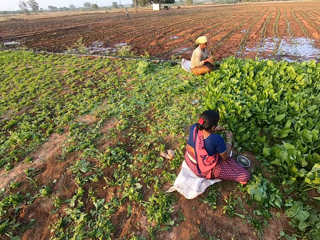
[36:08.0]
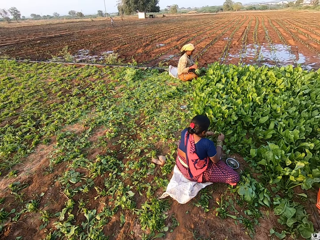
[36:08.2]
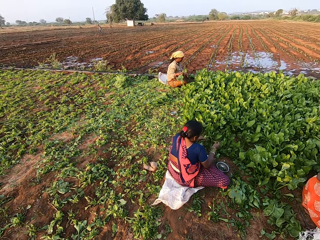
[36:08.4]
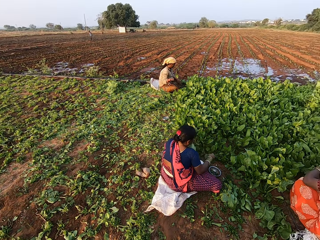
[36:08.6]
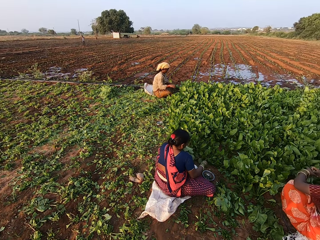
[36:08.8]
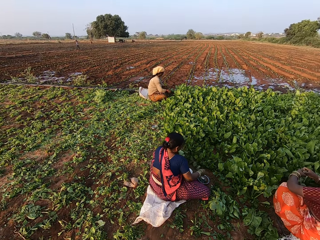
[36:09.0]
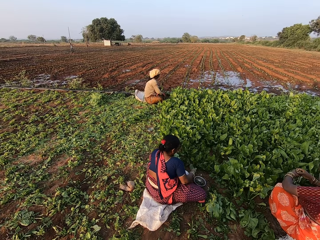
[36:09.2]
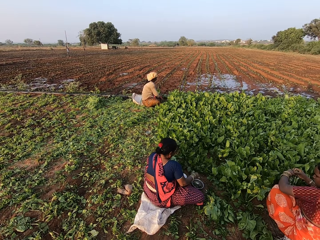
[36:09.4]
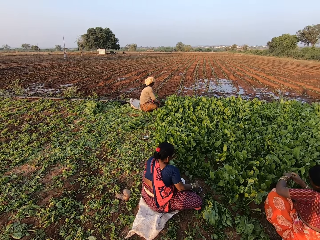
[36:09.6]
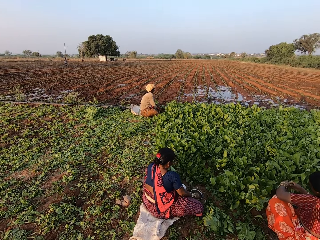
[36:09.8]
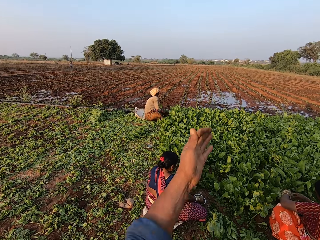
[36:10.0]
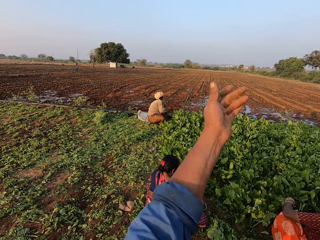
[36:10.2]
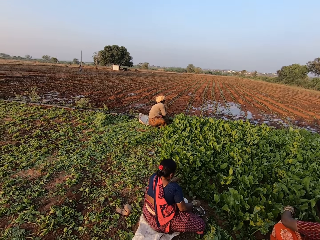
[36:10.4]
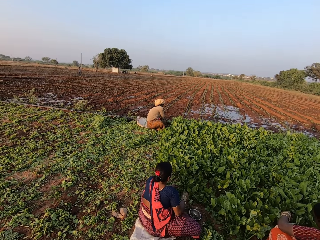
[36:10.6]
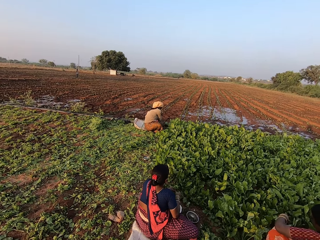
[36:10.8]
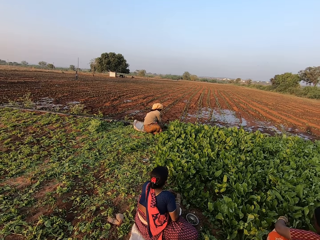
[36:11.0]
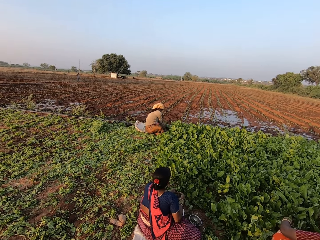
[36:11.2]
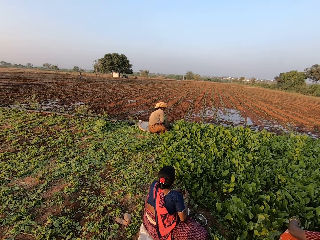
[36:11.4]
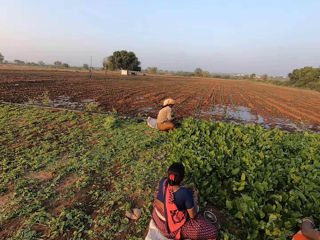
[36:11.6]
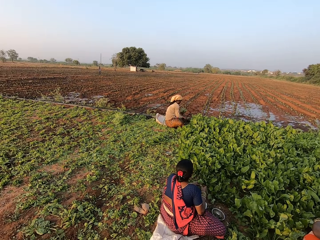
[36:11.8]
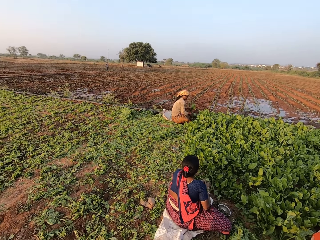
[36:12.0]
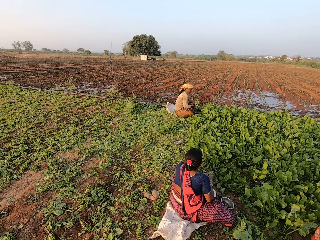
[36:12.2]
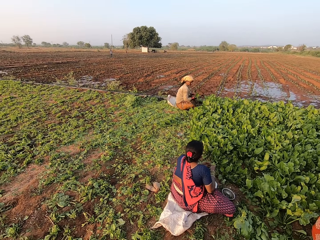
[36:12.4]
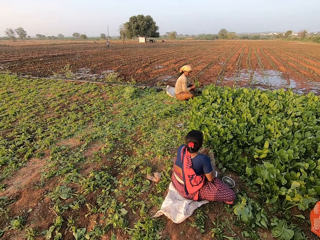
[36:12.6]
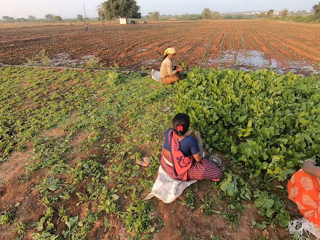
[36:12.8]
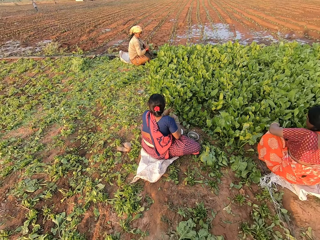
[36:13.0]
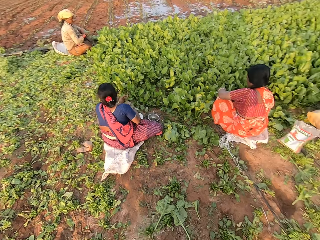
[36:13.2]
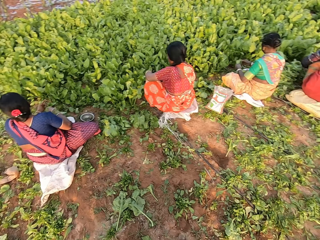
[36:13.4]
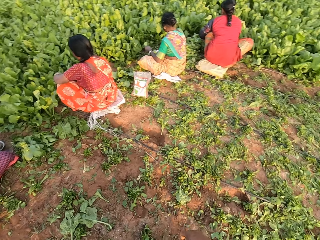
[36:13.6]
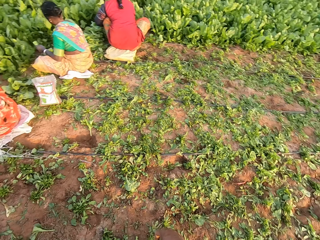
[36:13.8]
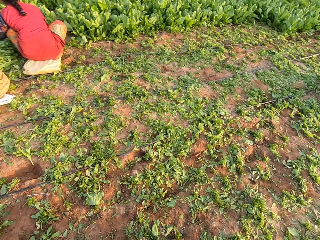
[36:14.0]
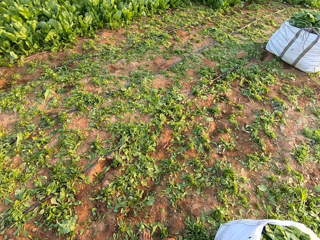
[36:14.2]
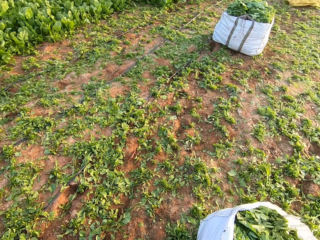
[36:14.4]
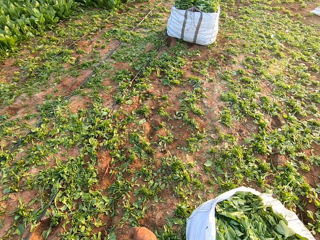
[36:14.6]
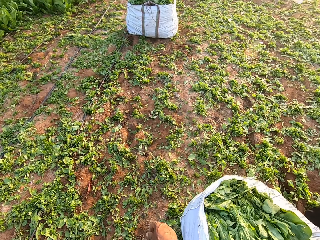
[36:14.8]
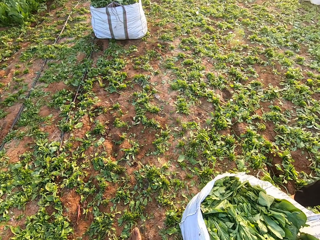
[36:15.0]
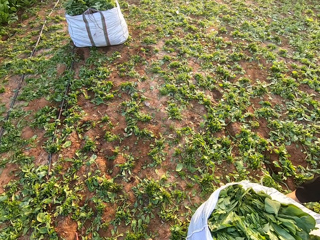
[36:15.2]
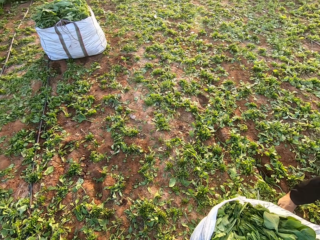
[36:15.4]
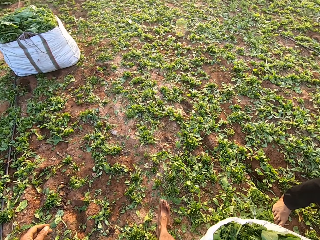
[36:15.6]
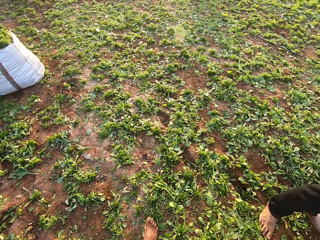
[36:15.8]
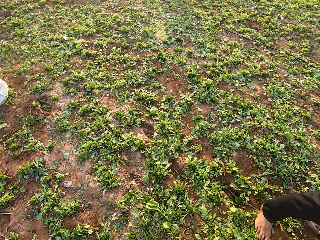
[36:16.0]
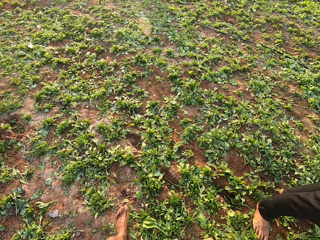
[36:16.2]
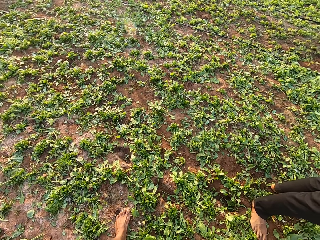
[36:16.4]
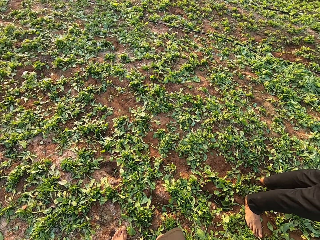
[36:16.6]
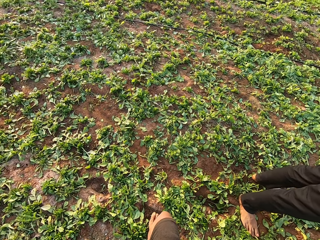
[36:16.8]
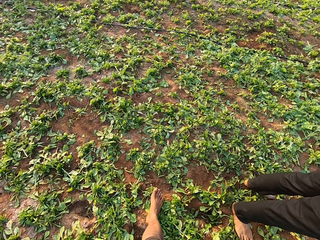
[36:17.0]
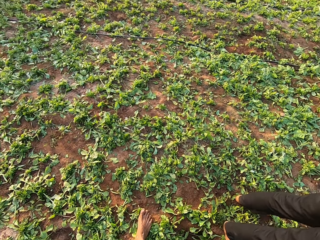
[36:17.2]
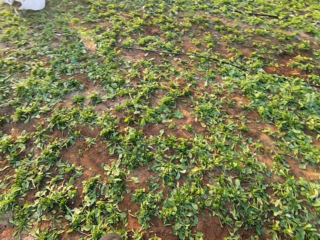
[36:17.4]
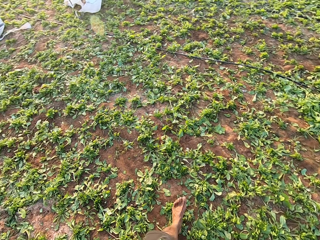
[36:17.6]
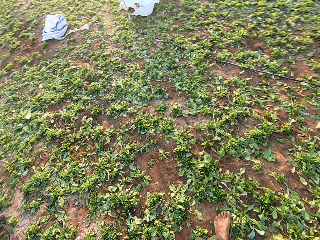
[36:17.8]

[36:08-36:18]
A woman holds the vegetables in her hands. Another woman holds the vegetables in her hands. The camera wearer gesticulates with his left hand. He looks around the garden. He walks in the garden.

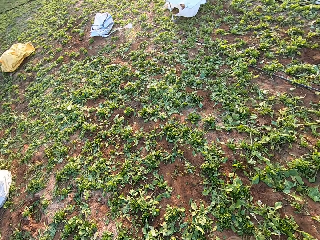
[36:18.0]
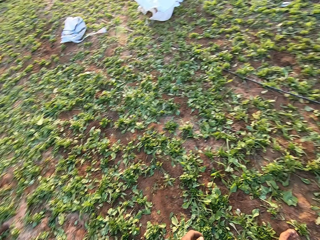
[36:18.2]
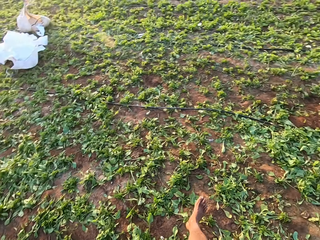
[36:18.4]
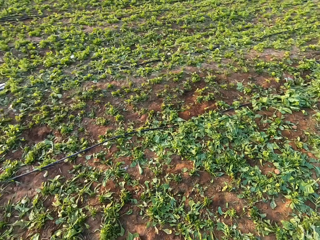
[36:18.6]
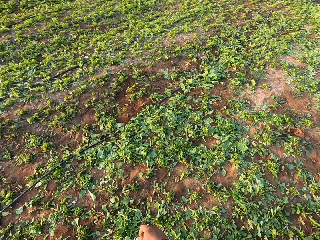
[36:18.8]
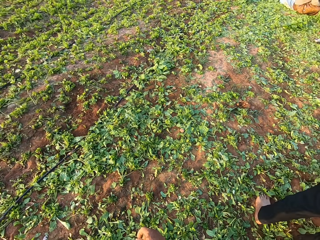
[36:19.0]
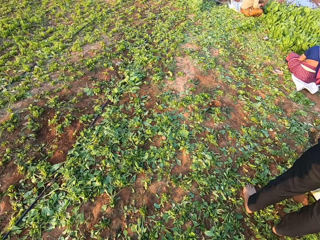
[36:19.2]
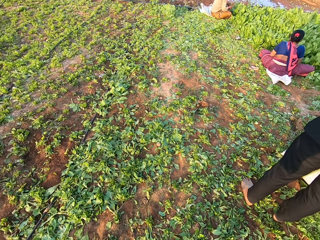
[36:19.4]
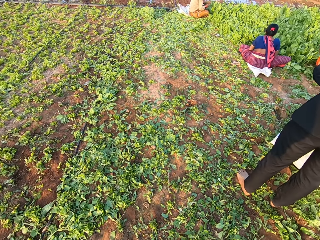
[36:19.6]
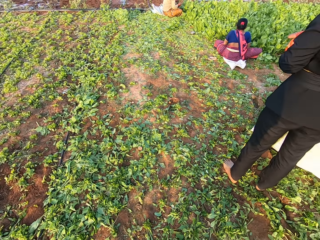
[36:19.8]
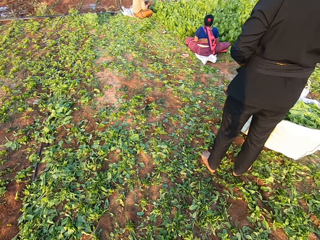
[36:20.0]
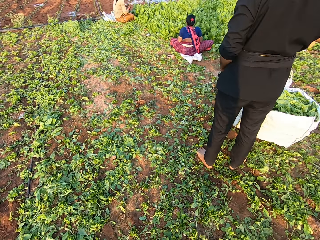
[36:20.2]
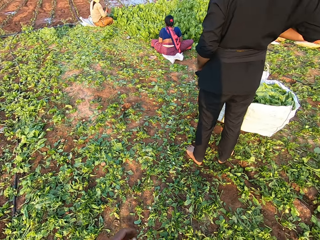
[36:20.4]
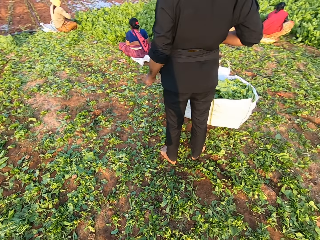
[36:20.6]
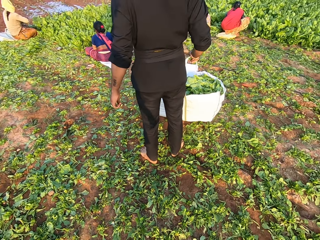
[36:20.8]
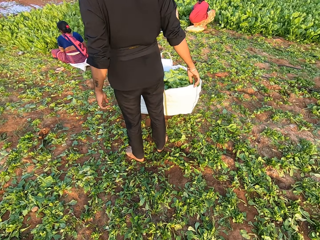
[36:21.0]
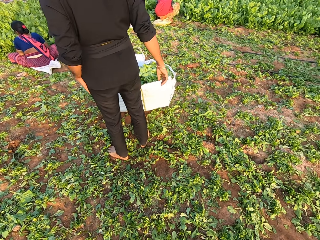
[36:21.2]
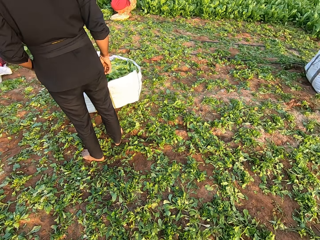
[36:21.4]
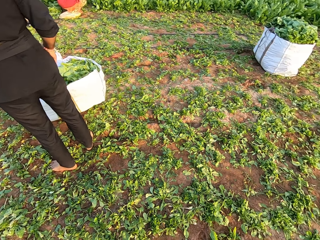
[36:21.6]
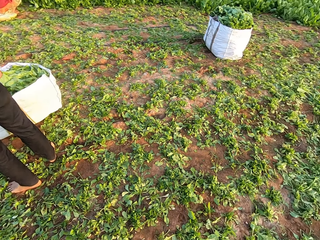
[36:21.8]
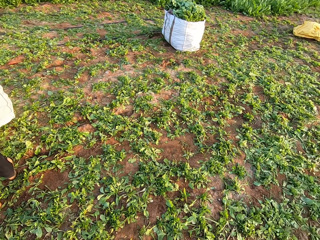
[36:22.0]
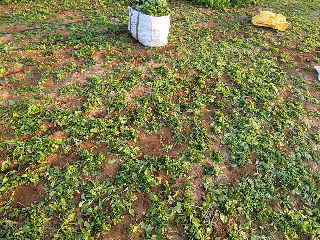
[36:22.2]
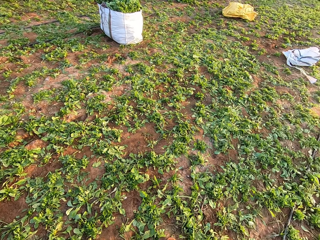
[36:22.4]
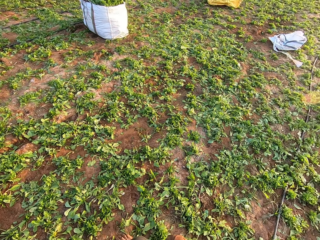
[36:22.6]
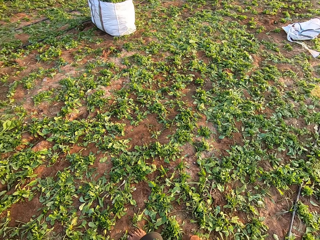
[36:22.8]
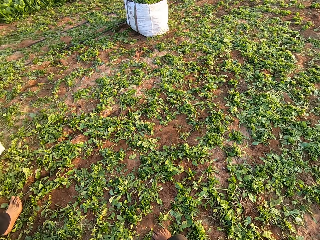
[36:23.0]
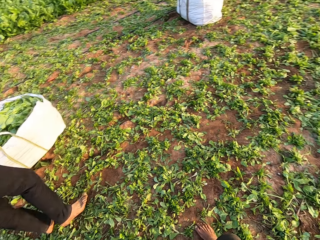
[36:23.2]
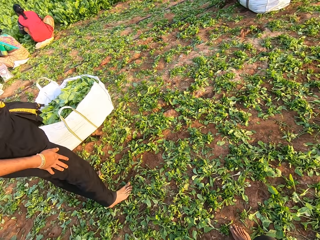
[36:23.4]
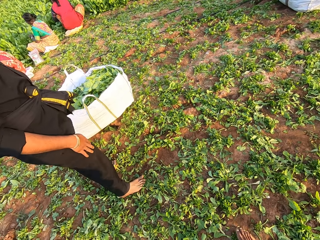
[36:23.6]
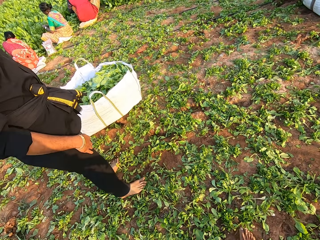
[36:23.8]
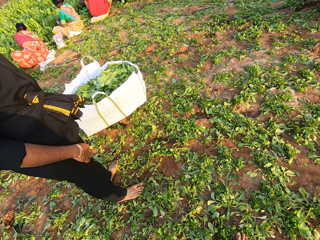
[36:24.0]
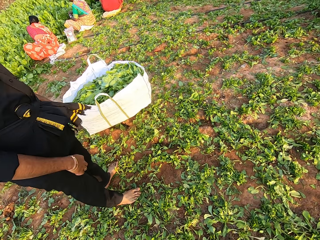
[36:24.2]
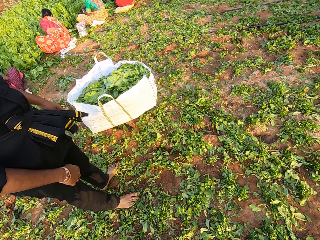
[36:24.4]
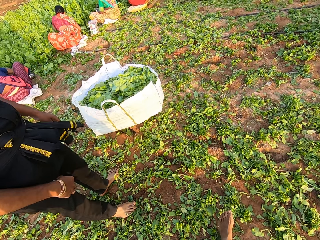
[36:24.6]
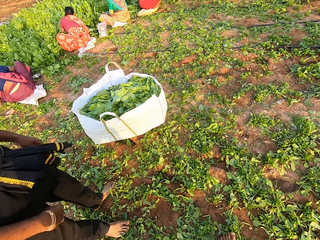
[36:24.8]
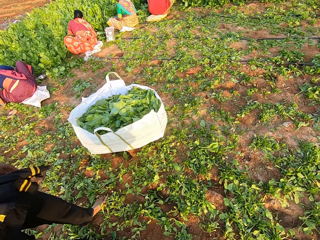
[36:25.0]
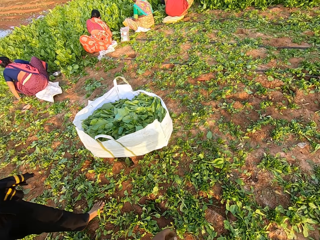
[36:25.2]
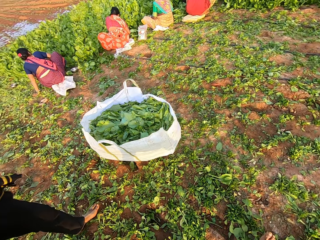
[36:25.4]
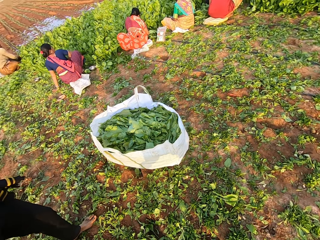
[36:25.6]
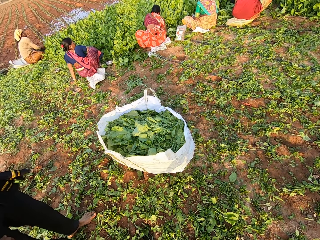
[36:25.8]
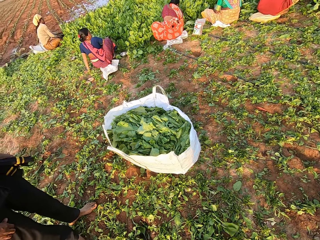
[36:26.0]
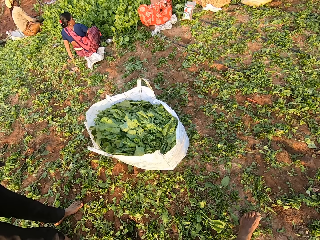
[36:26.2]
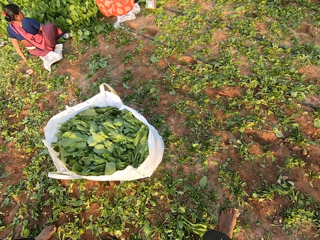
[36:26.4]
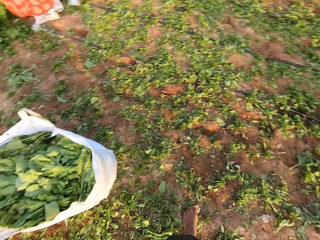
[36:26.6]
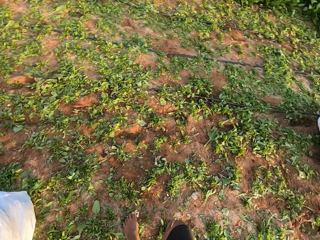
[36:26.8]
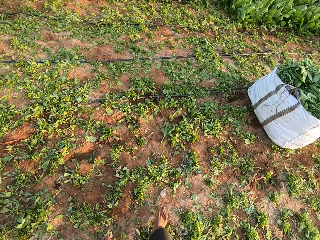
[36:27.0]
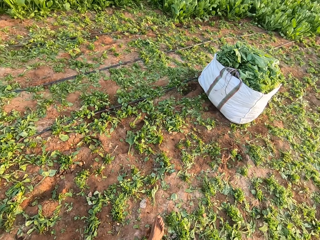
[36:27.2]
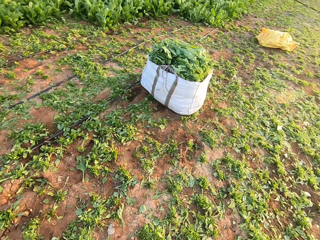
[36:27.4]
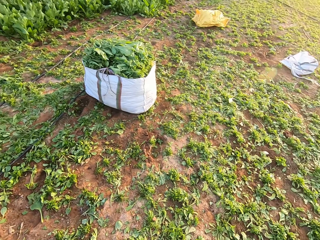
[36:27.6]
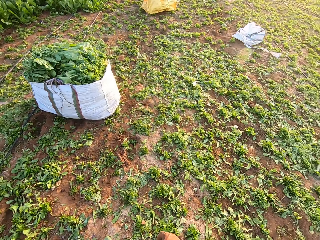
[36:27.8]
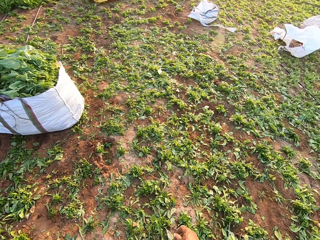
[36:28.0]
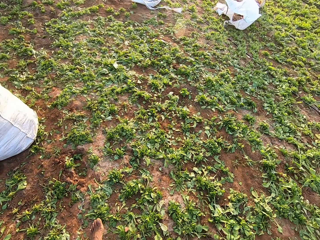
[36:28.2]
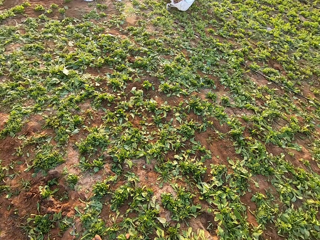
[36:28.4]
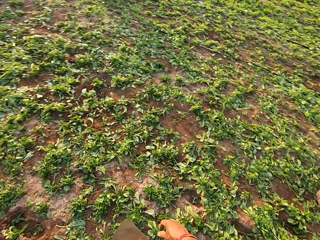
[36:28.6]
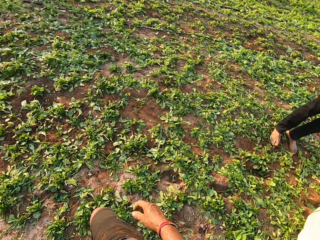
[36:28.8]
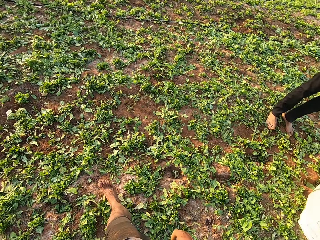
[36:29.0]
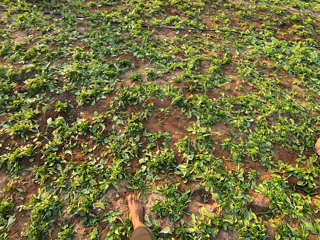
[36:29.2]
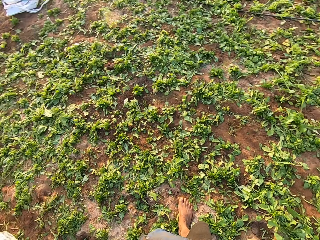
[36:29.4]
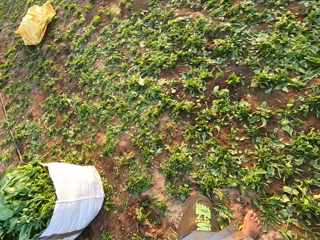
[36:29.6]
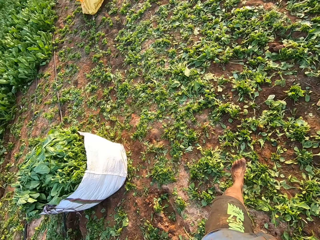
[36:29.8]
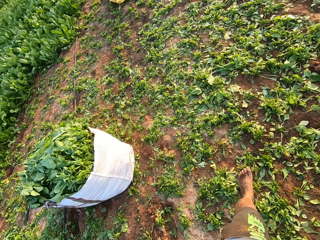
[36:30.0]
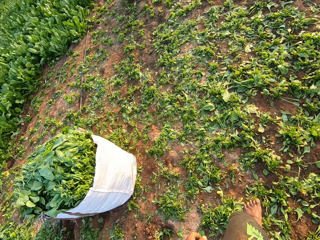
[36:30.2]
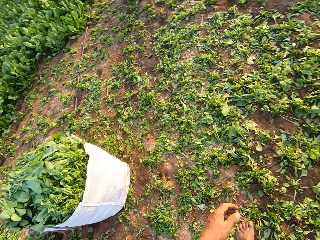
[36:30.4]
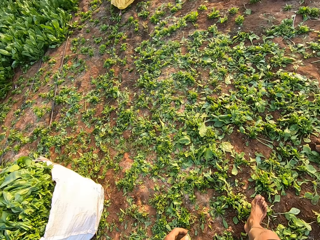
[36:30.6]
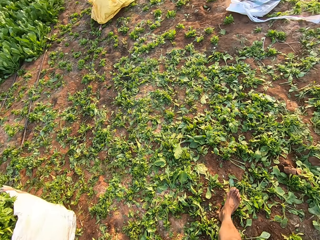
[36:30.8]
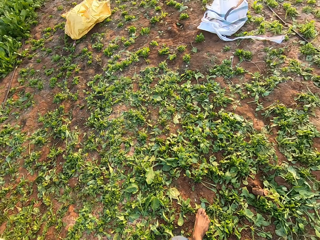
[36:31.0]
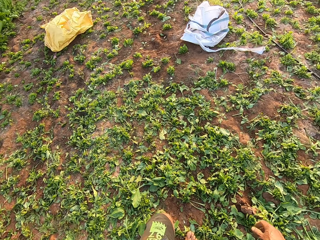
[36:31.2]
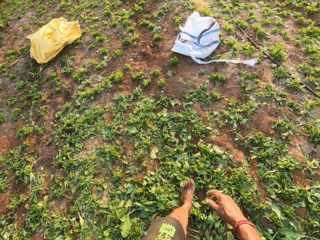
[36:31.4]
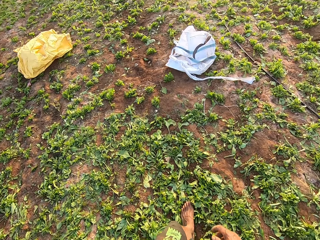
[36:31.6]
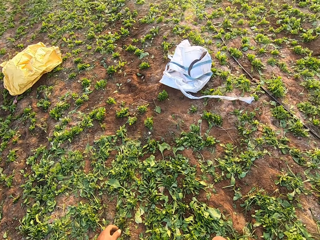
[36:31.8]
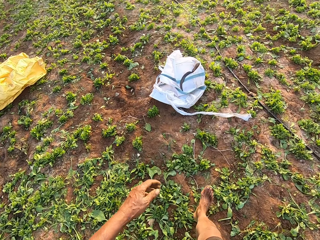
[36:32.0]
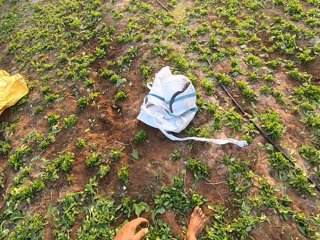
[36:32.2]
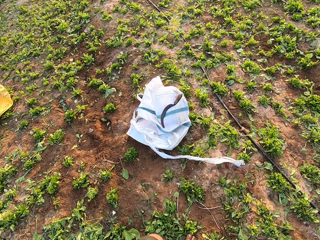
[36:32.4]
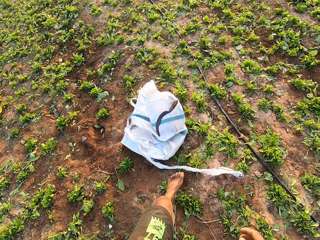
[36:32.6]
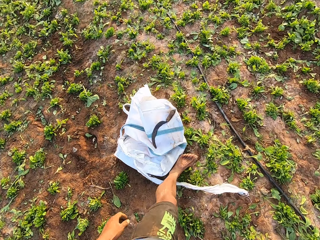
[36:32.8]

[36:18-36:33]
The camera wearer converses with a person. They turn around. They converse with the person. They turn around. They walk in the garden.
